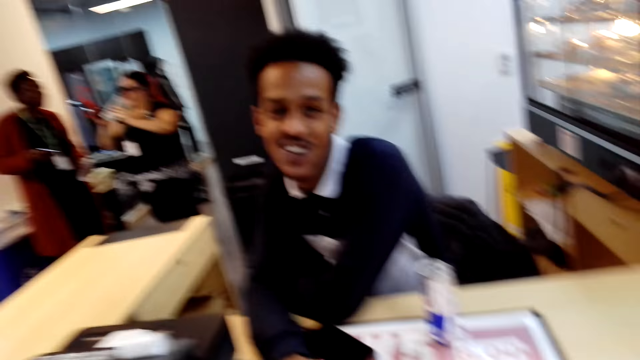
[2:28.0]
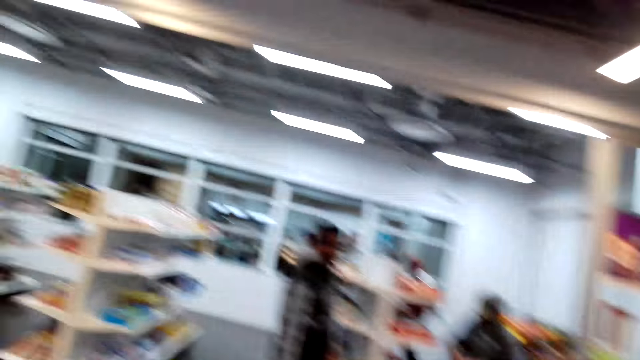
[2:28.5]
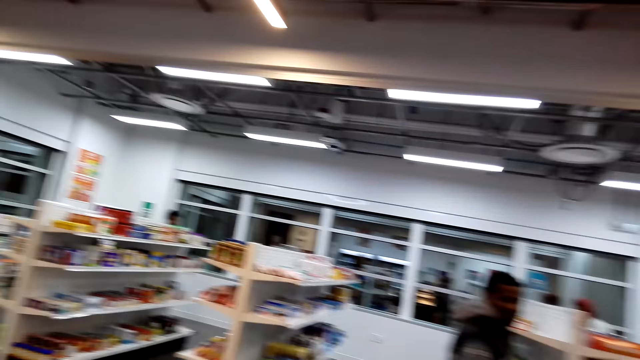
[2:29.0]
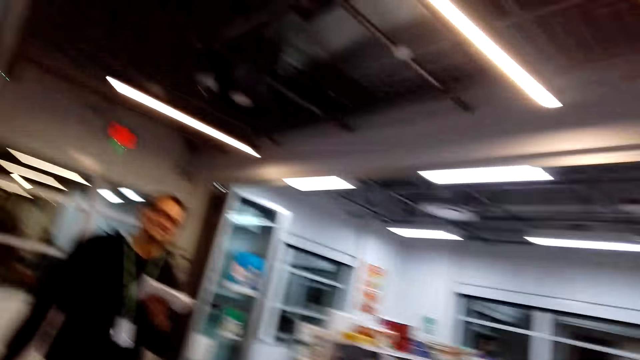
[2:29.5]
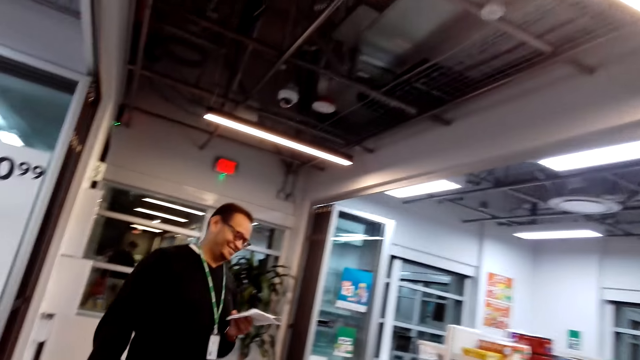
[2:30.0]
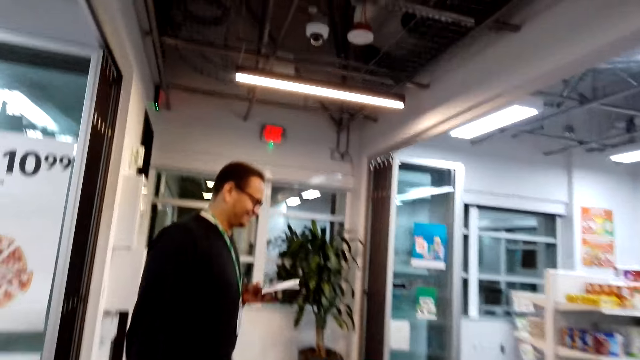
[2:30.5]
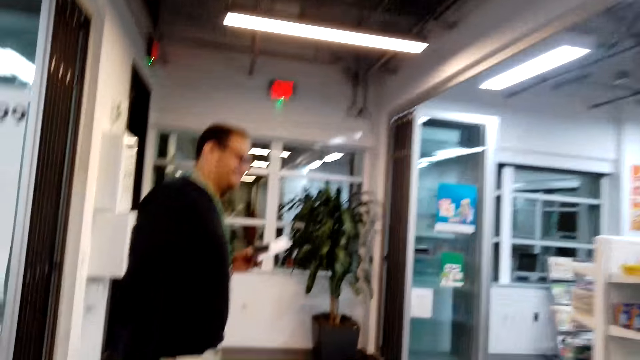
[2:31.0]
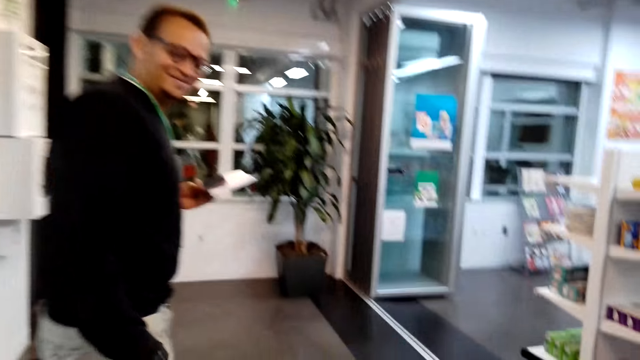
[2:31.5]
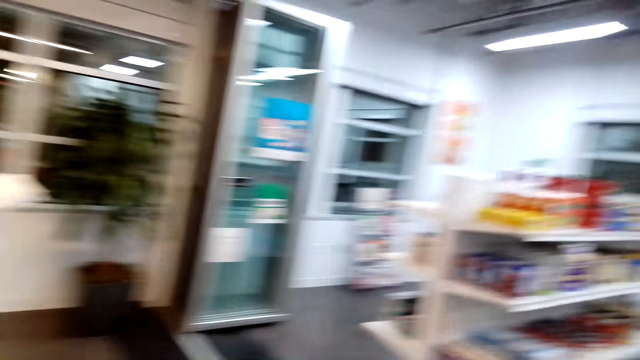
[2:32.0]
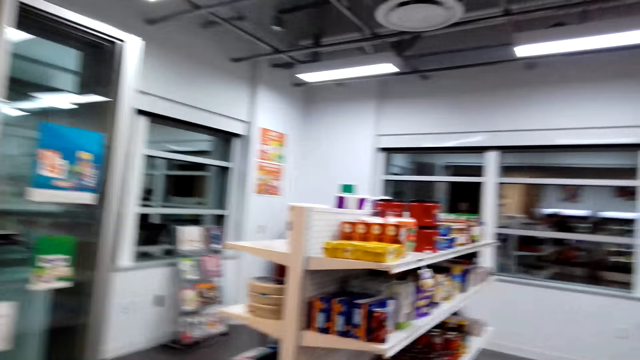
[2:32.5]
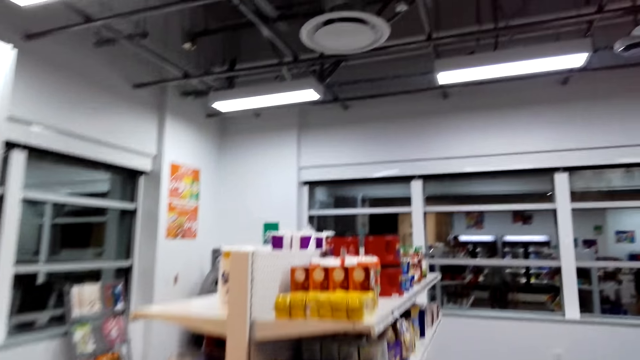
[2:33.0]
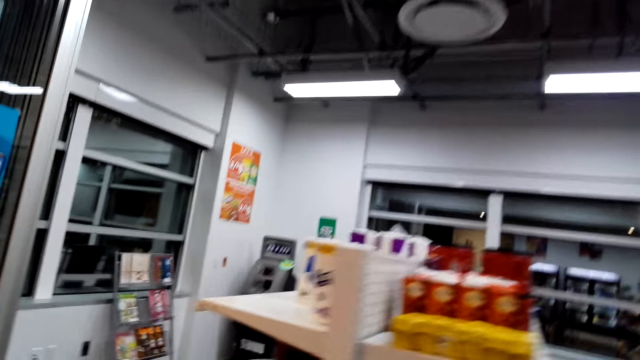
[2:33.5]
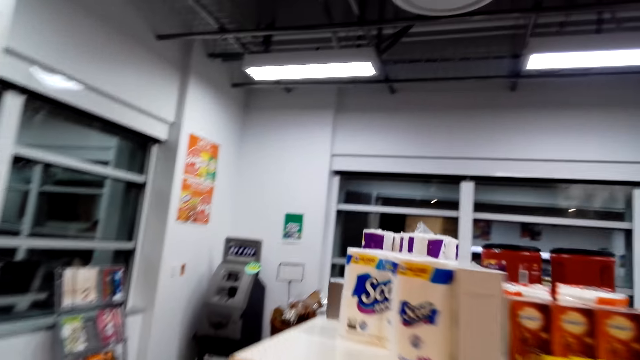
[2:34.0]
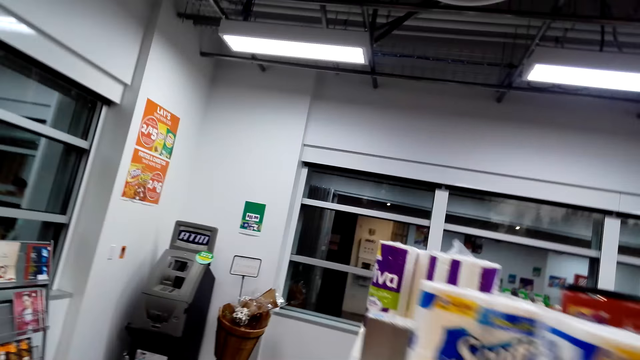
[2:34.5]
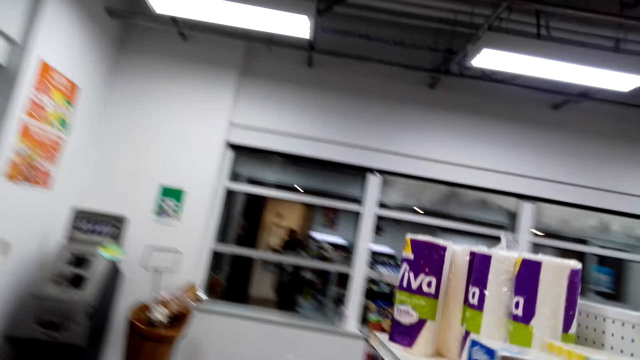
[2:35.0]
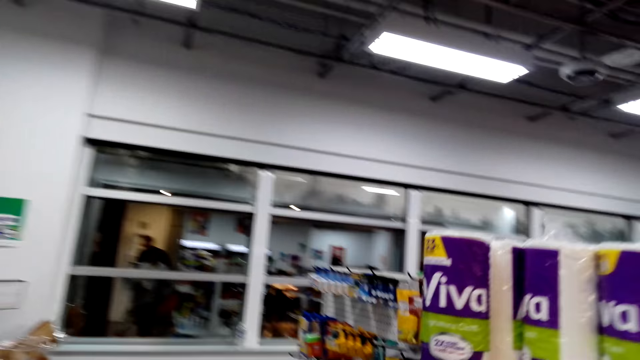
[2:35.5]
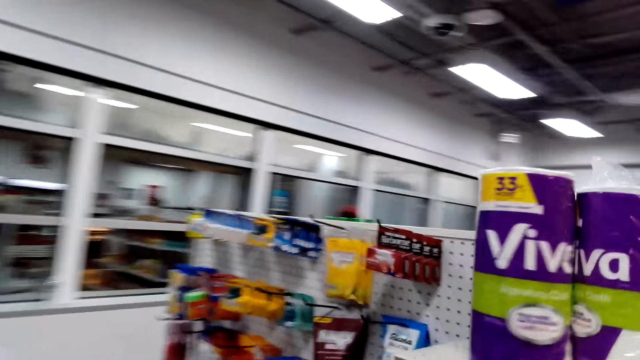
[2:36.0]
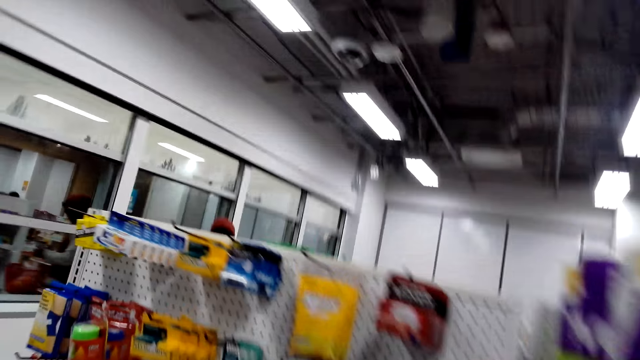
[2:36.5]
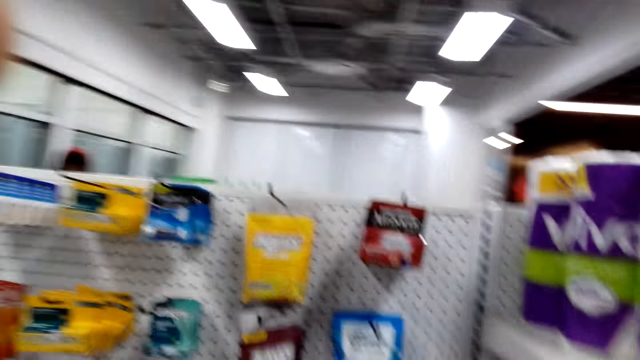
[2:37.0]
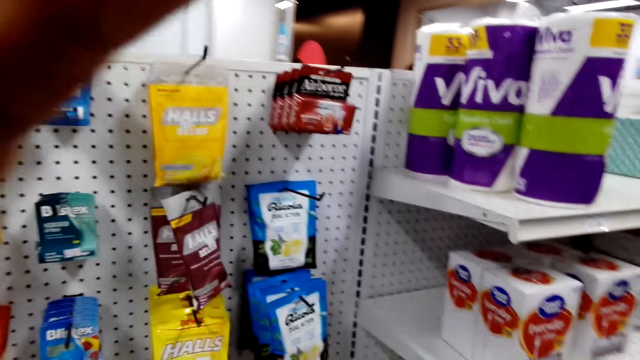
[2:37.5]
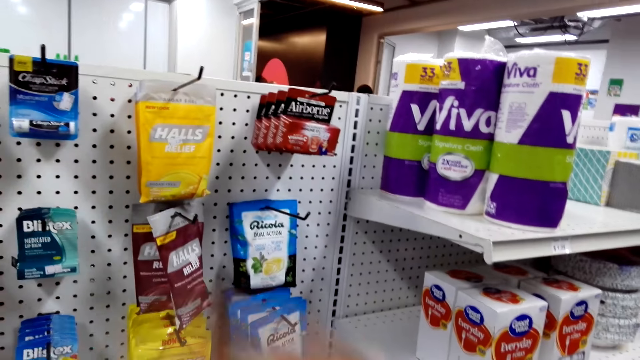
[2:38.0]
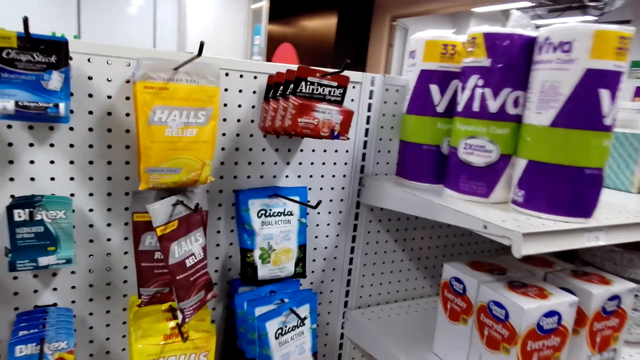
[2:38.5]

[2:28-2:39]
A man speaks to the camera wearer. The camera wearer walks around the shop. They speak to the man. Another man checks the shopping list. The camera wearer walks around the shop. They converse with the other man. They walk around the shop. They walk towards the other man. They speak.

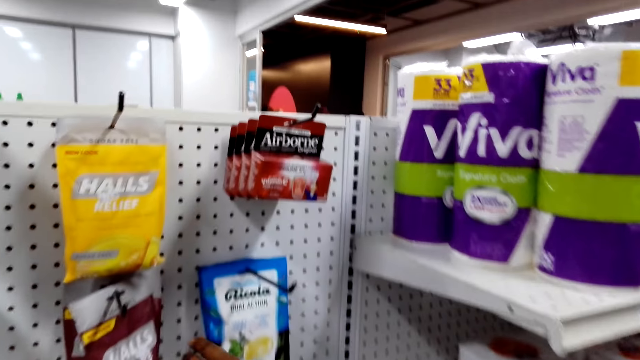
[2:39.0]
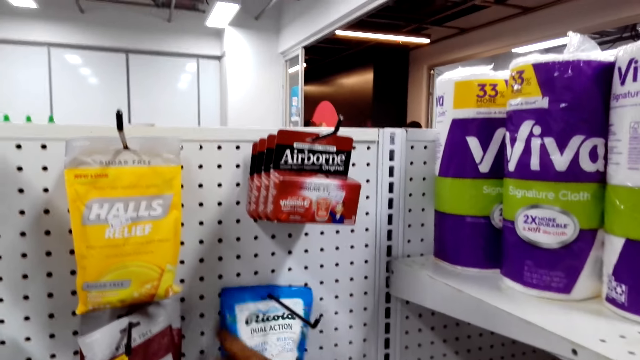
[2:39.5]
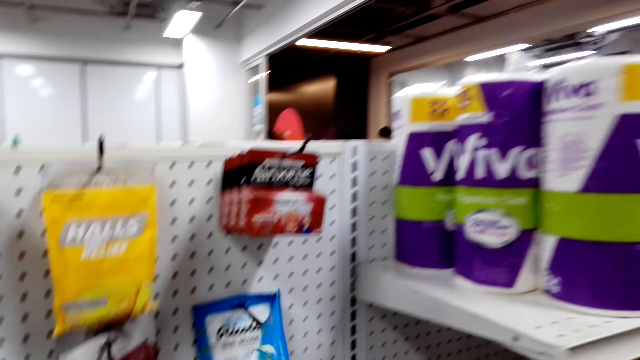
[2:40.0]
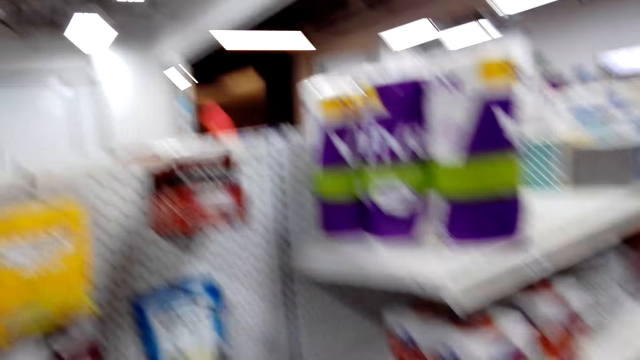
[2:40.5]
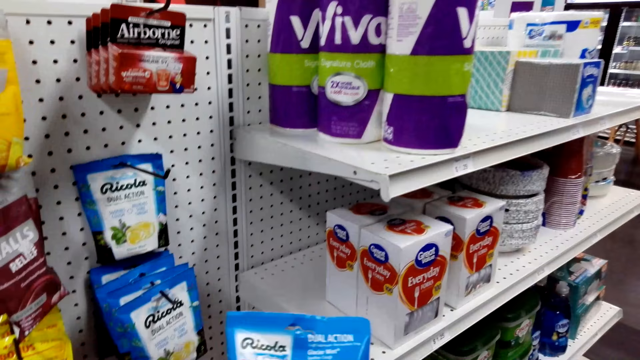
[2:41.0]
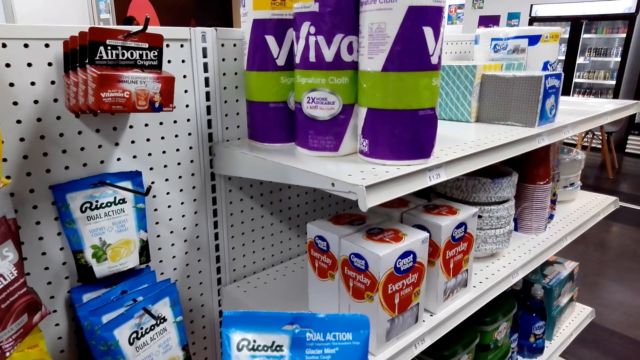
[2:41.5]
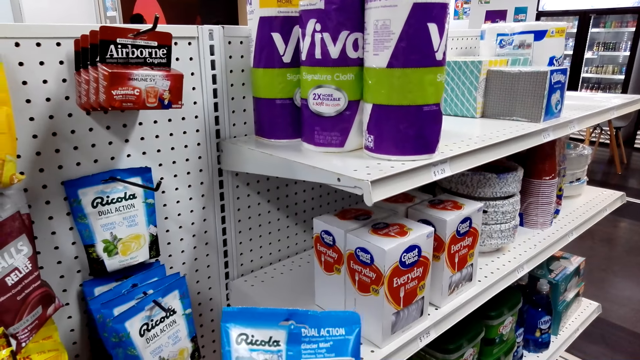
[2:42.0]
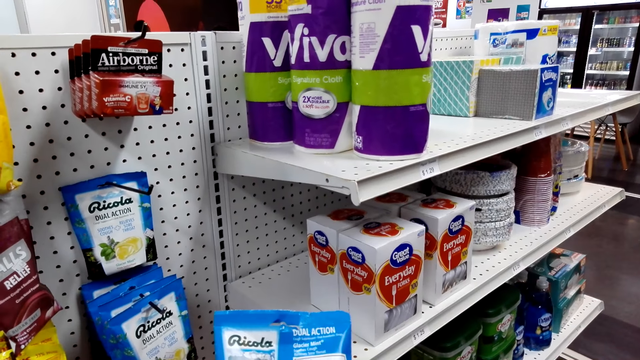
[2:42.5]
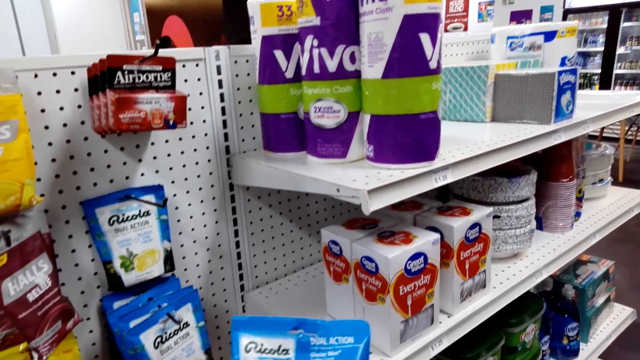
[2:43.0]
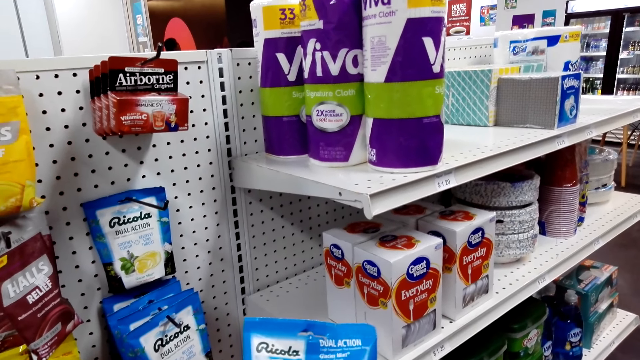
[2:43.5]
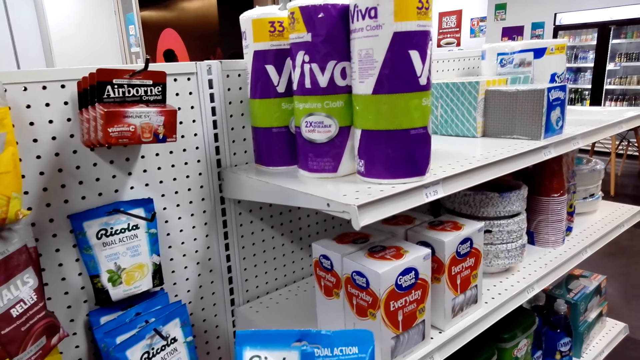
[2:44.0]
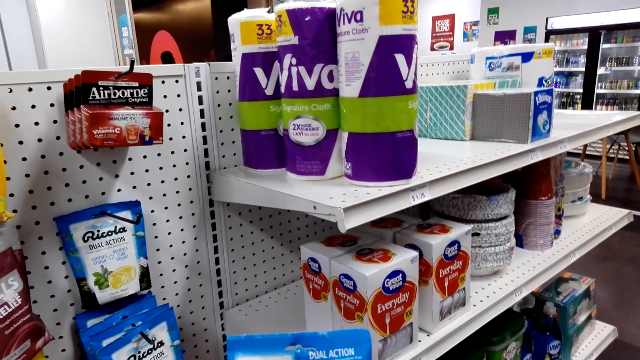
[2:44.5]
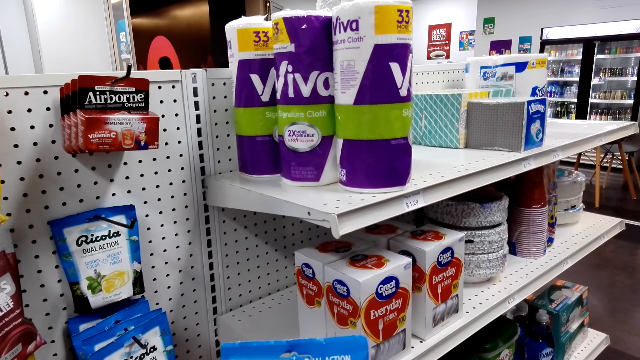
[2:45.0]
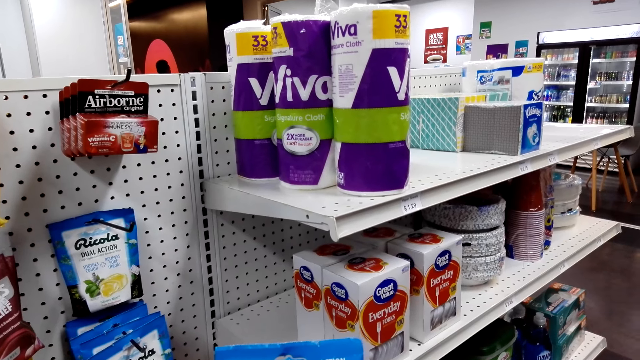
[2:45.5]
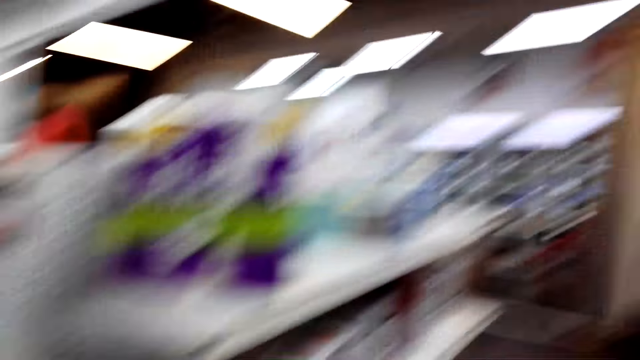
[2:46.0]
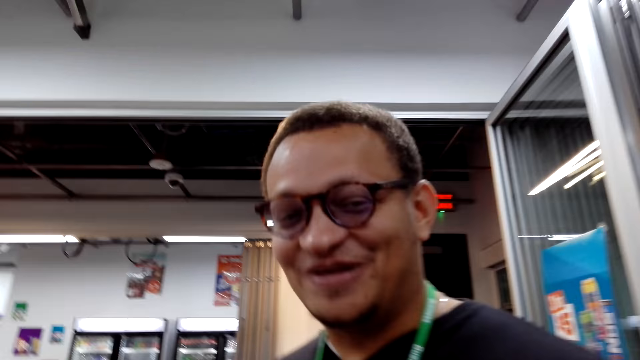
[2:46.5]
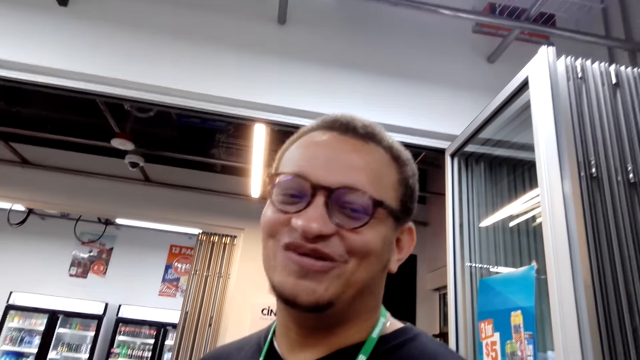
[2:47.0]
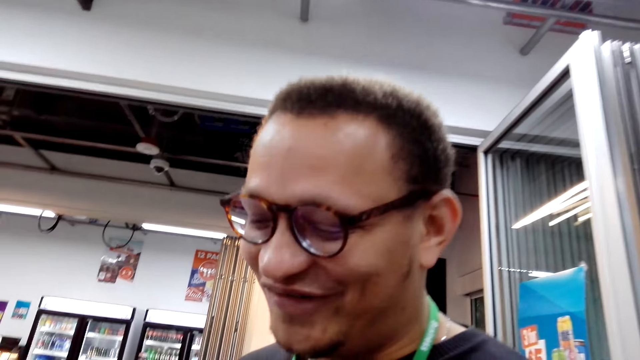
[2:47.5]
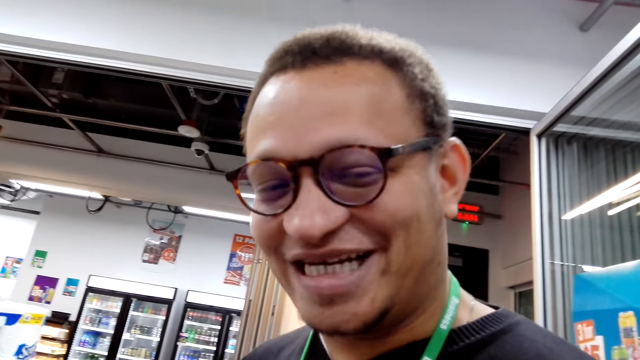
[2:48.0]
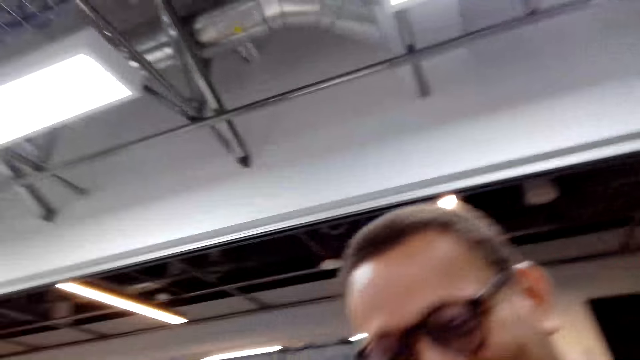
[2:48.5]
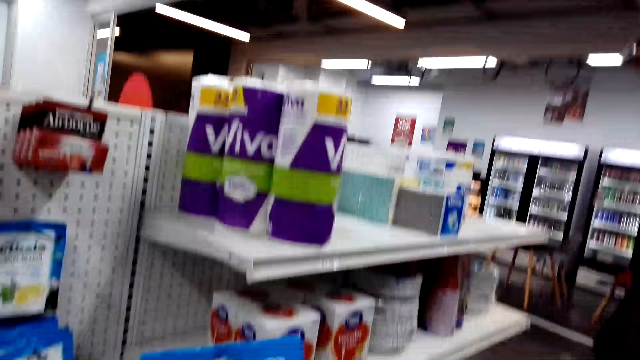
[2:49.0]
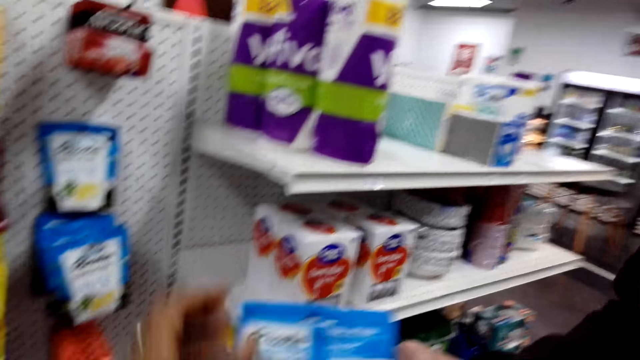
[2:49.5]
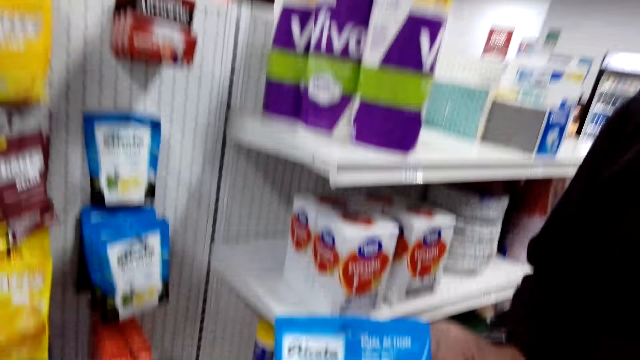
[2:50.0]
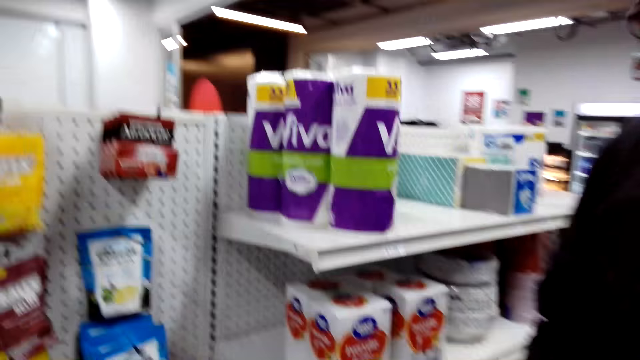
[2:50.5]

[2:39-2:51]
The camera wearer looks around the items. They pull a pain killer from the shelf. They read a packet. They converse with a man.
